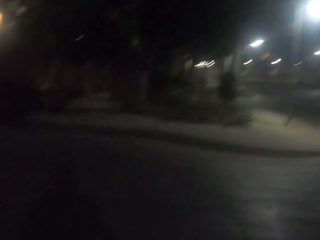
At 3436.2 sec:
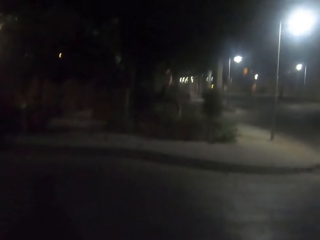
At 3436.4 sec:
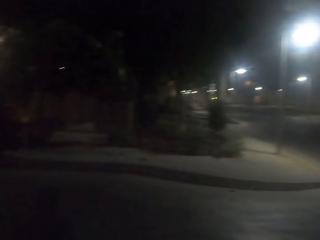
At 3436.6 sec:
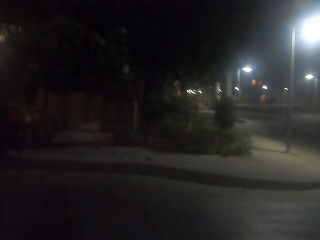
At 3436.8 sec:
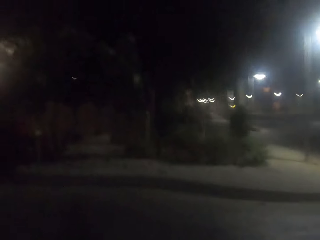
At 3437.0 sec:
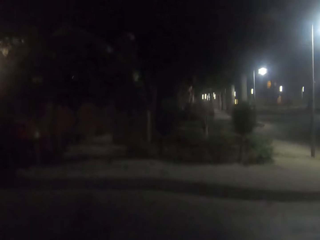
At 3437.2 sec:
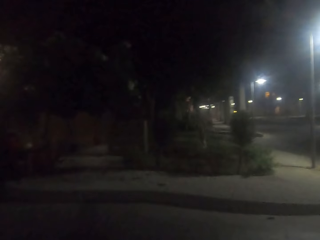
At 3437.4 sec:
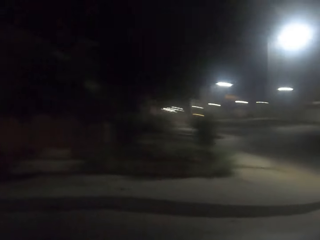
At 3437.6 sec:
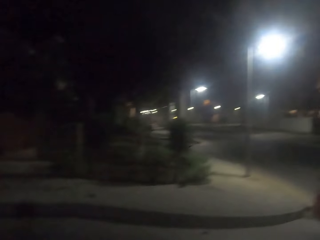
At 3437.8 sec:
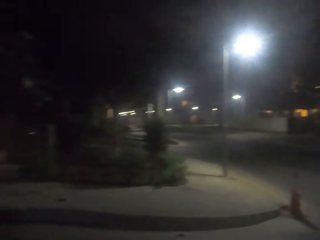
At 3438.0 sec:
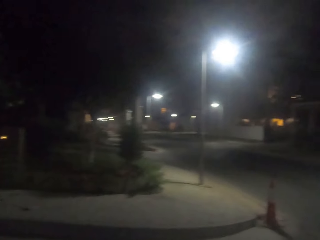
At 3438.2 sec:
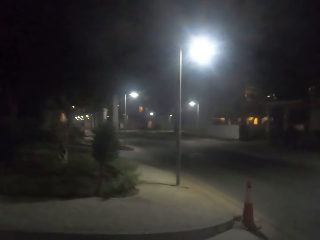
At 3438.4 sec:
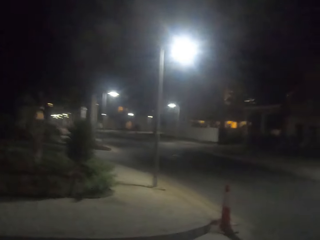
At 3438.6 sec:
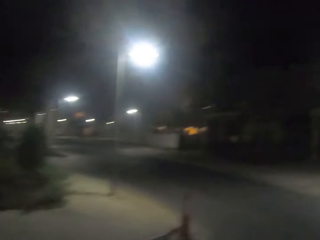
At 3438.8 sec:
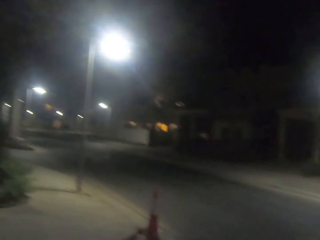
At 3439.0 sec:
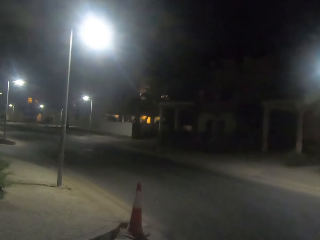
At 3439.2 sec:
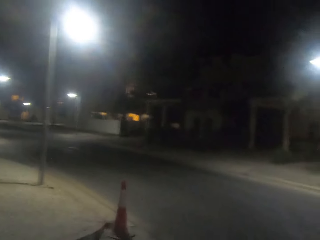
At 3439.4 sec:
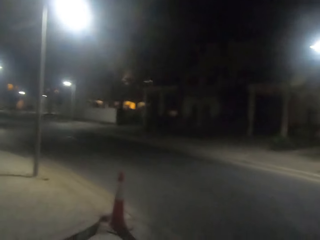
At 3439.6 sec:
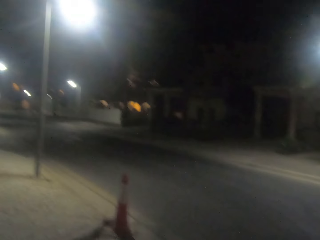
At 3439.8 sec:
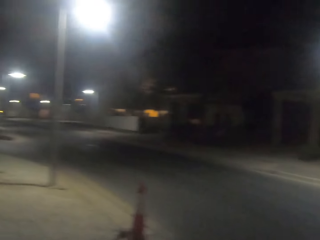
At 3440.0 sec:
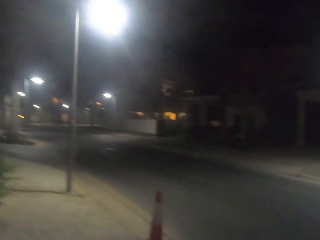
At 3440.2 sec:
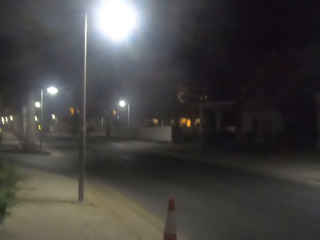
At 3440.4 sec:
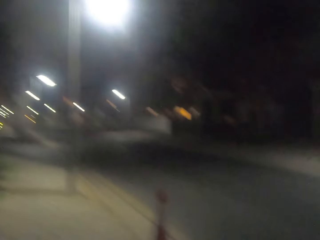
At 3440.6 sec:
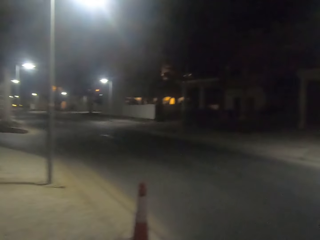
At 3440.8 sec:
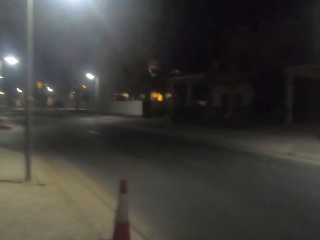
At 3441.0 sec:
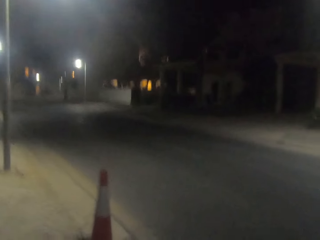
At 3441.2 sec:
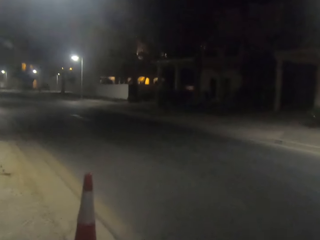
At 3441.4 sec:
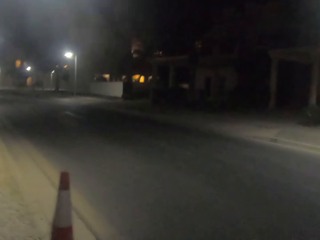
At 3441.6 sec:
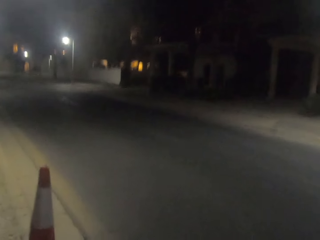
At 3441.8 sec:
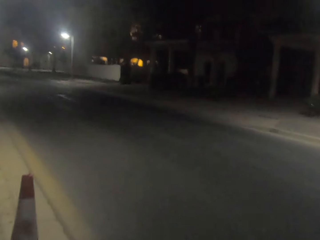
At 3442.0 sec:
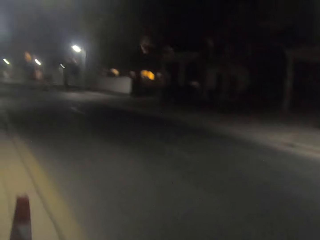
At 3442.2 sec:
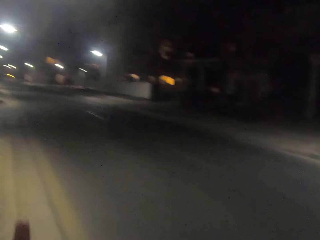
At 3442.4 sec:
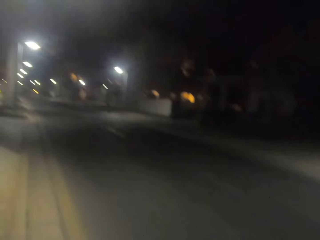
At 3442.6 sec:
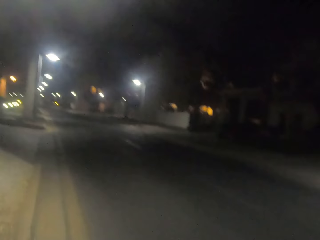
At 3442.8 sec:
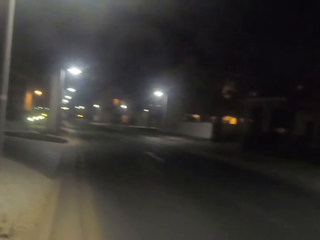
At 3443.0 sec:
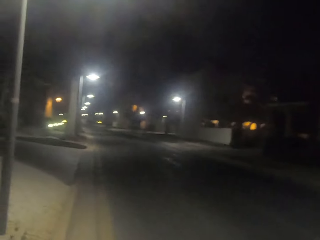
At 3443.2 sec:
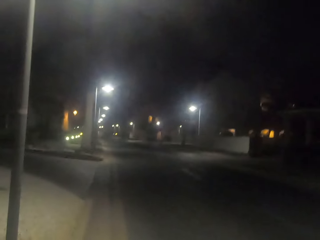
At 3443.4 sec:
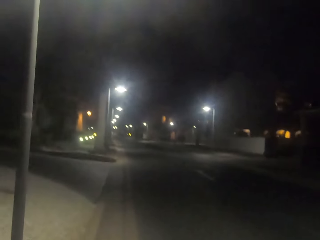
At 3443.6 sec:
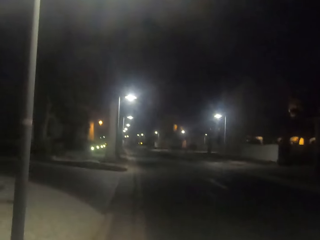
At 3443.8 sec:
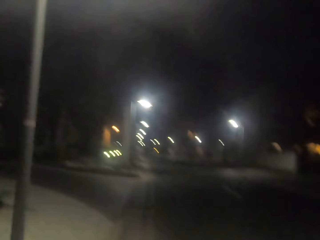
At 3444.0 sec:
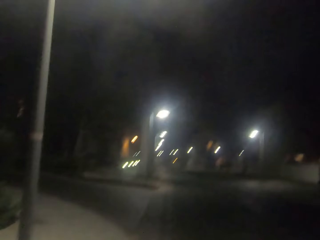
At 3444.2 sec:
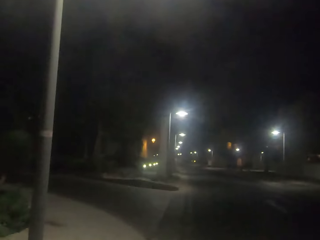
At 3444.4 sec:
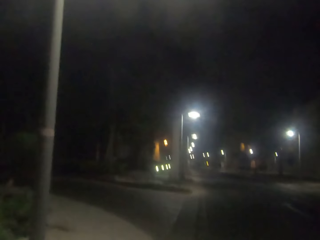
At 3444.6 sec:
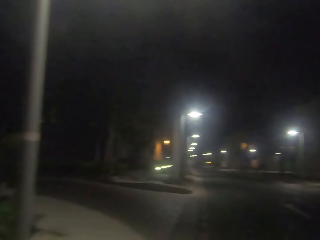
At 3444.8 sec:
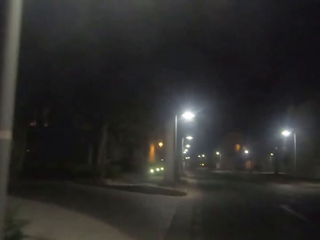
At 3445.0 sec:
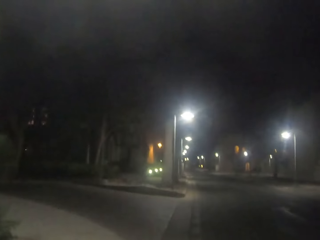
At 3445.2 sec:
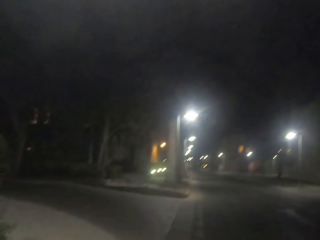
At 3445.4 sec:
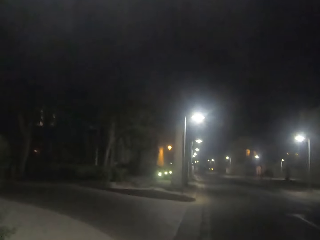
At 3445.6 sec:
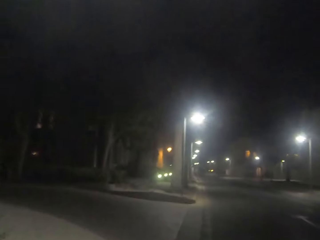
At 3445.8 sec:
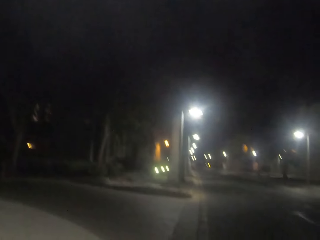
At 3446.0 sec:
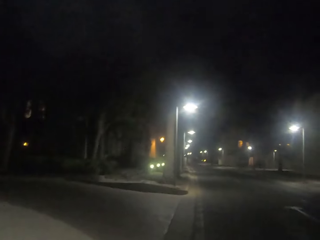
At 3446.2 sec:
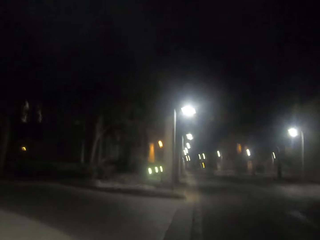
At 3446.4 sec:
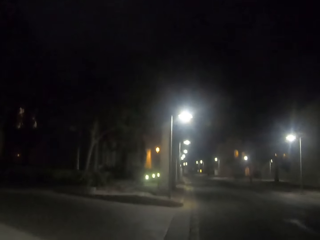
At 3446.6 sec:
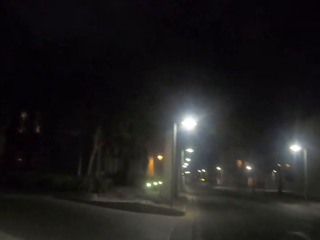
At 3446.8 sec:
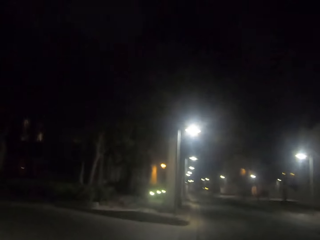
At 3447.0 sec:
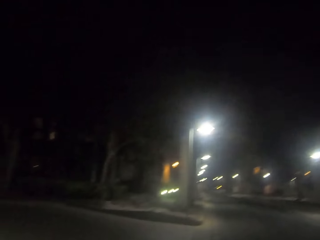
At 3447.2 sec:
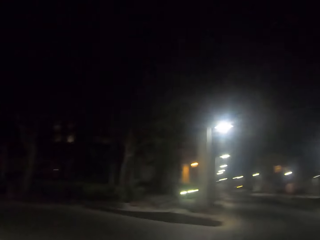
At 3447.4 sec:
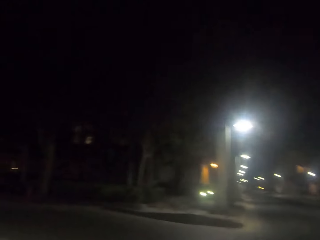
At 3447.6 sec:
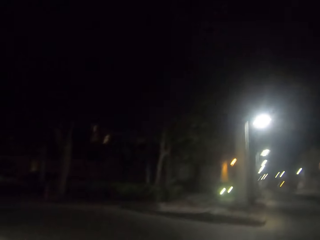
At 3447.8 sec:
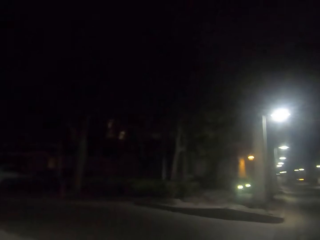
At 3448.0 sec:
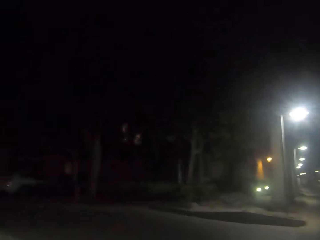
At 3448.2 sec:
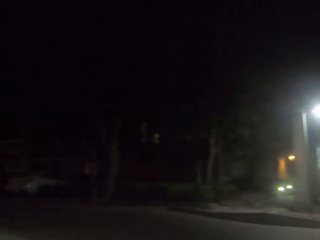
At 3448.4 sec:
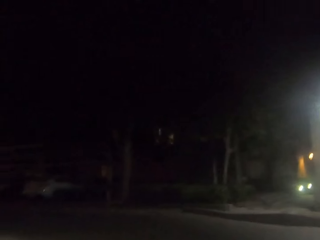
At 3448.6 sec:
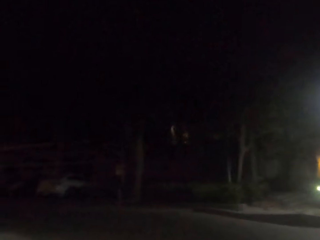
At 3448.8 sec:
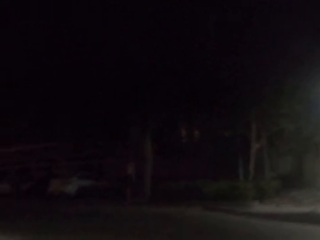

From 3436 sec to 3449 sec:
The camera wearer crosses the road. They walk on the tarmac road.

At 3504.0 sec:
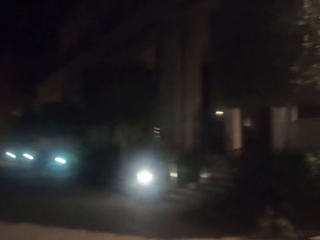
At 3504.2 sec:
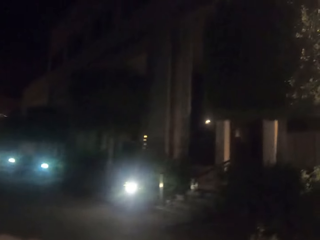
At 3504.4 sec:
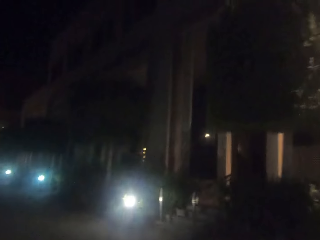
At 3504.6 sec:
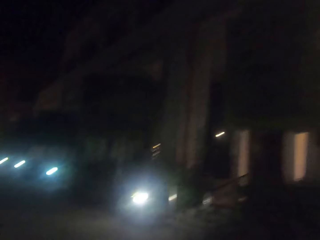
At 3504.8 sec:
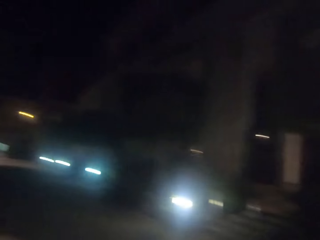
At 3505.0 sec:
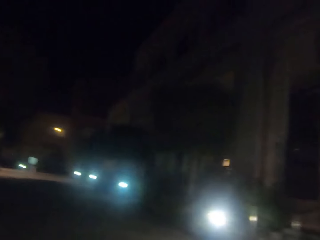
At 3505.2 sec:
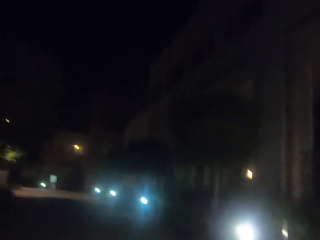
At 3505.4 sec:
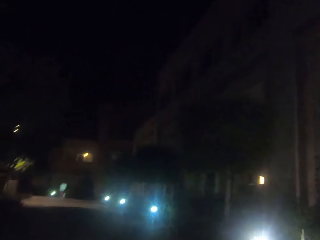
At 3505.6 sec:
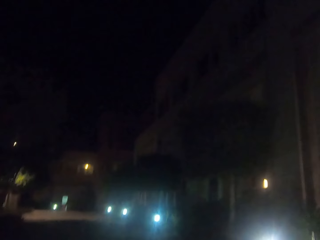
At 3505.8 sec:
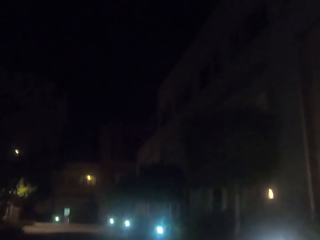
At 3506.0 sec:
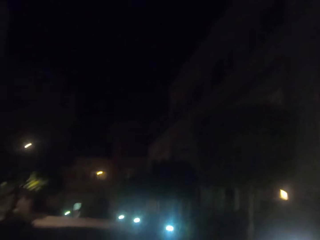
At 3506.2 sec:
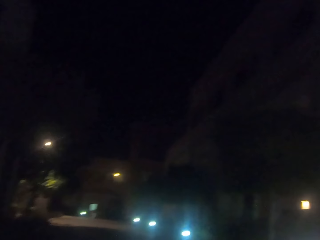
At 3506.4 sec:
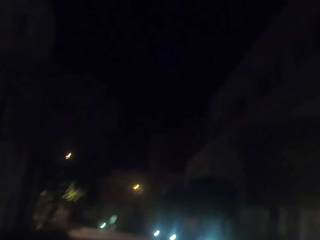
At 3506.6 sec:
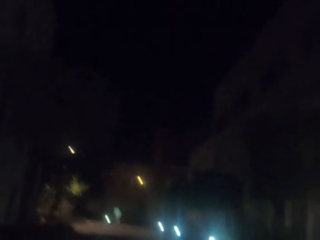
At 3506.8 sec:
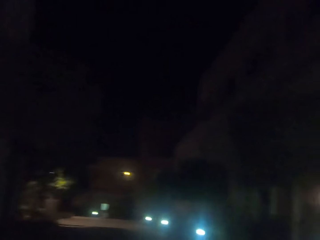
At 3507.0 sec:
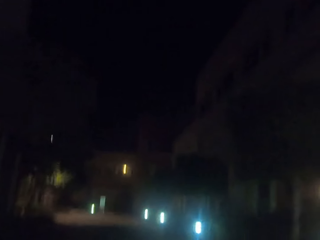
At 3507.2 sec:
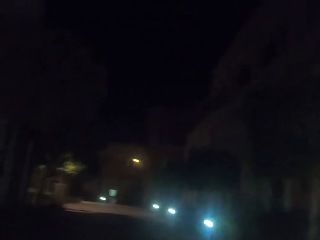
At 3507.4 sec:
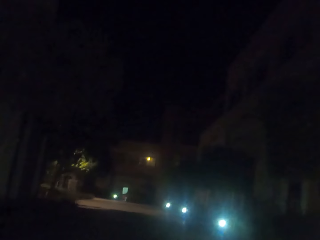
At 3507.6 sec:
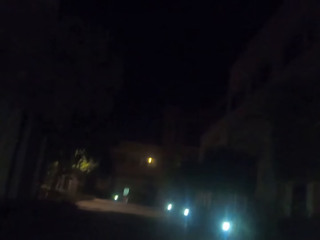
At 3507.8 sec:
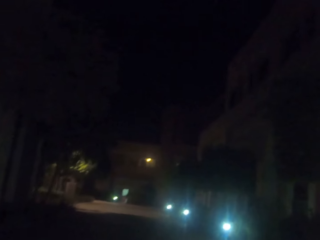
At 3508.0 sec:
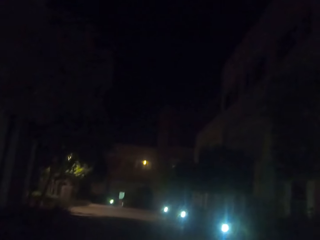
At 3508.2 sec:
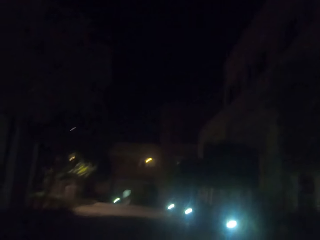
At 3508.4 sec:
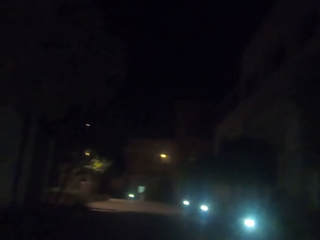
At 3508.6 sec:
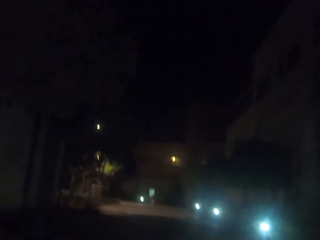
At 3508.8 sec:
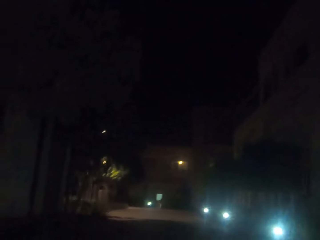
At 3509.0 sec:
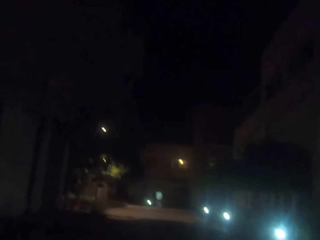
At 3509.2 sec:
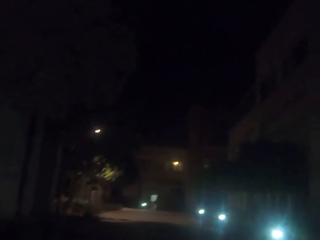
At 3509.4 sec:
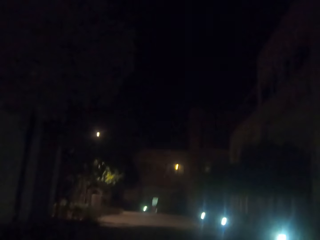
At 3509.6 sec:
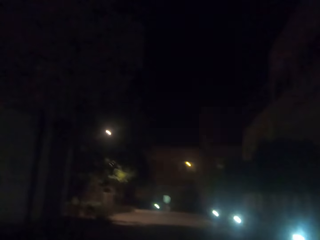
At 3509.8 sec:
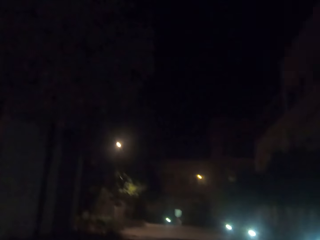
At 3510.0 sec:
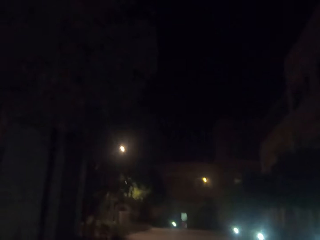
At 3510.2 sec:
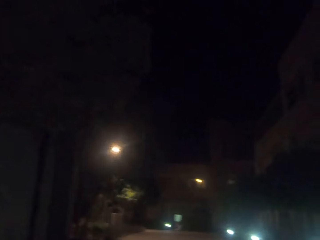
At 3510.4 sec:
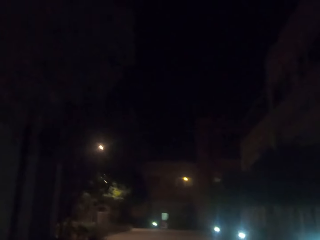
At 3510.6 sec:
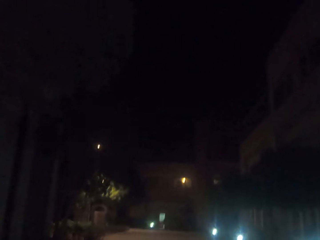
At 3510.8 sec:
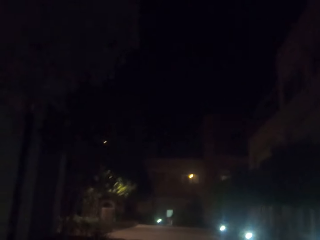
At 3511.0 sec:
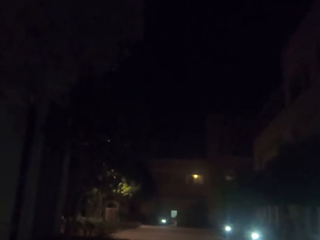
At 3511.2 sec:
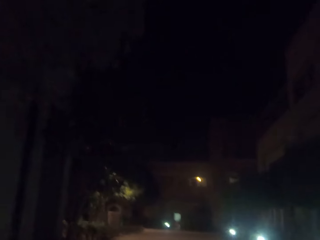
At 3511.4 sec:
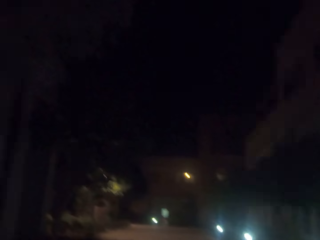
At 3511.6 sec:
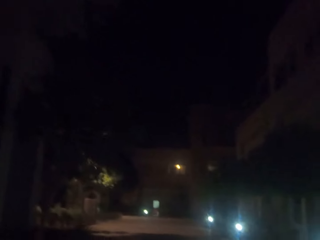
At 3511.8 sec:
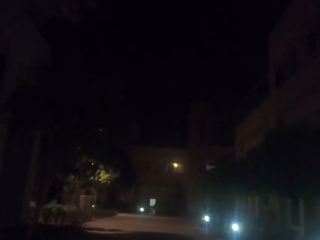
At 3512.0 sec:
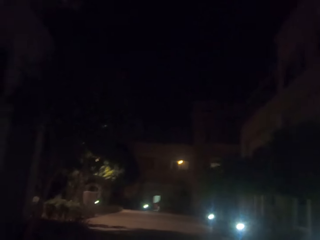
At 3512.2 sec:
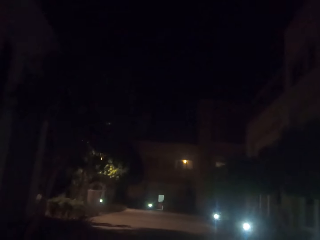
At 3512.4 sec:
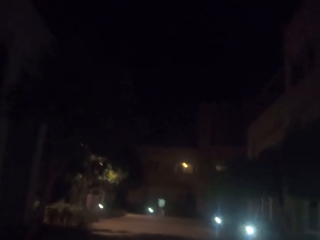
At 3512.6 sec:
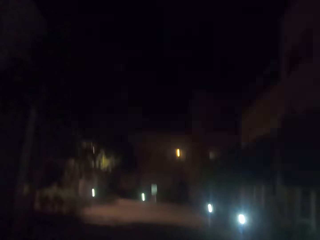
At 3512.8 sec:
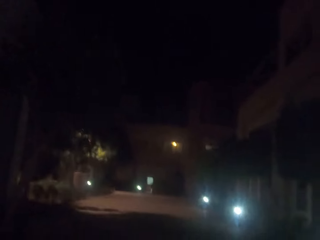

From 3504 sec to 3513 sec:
The camera wearer looks around the room.
